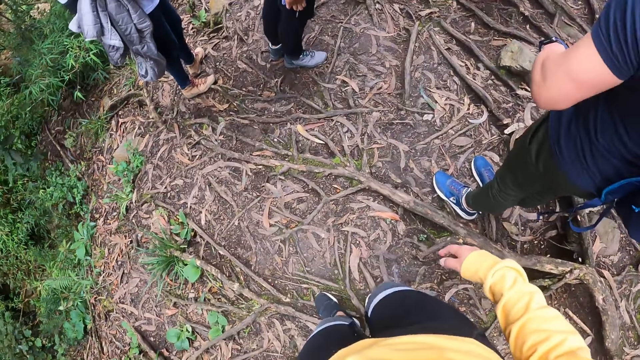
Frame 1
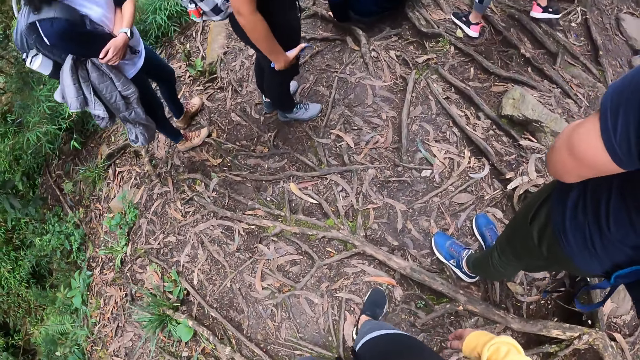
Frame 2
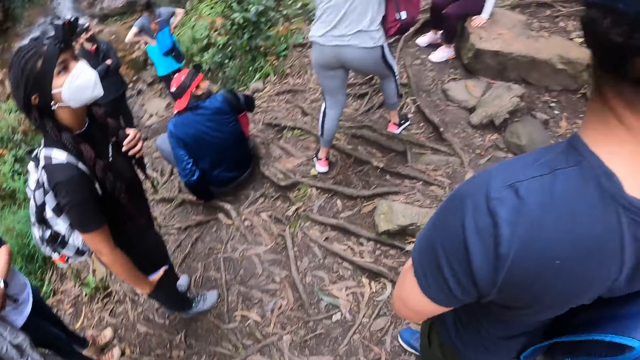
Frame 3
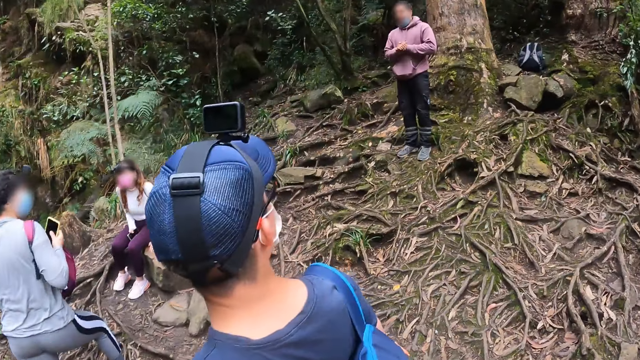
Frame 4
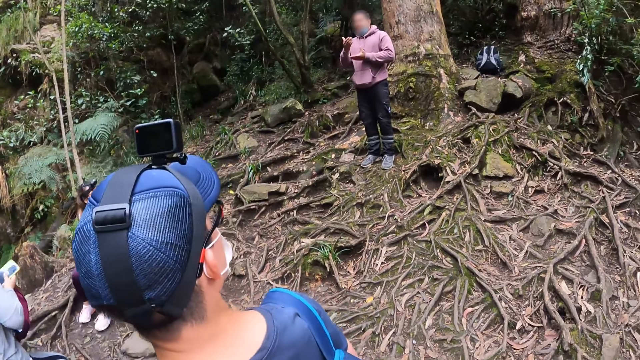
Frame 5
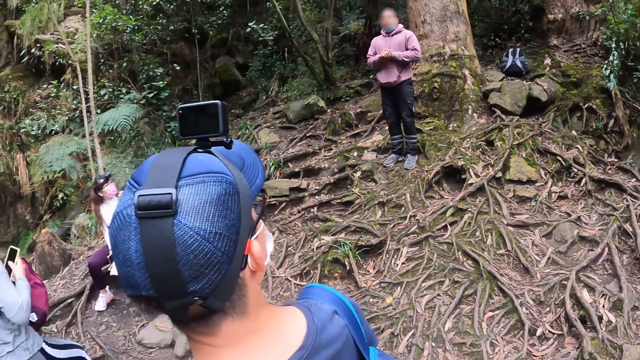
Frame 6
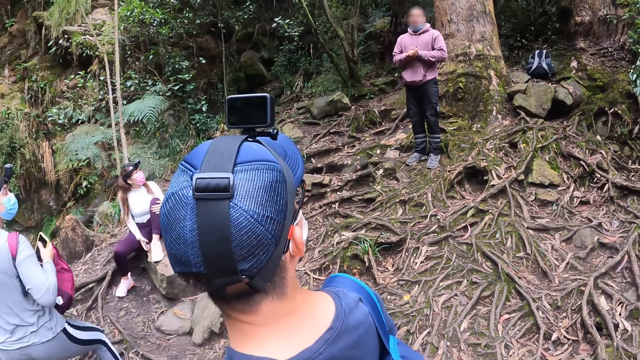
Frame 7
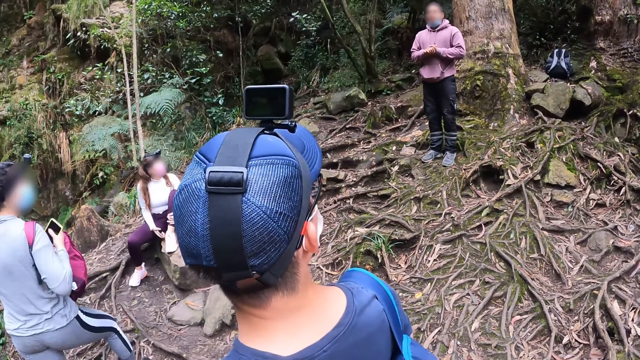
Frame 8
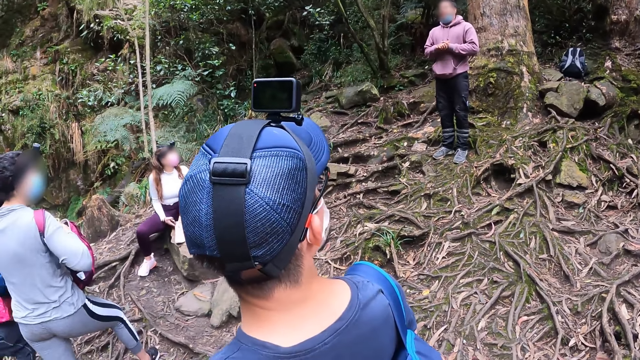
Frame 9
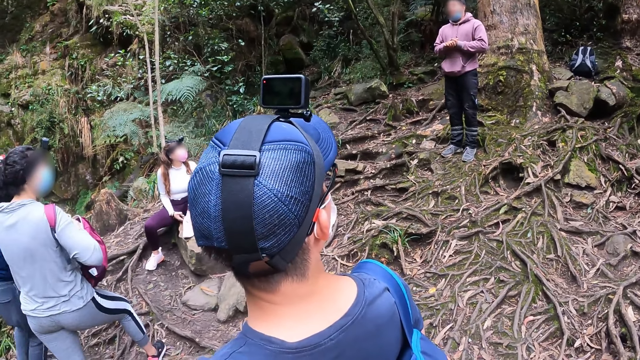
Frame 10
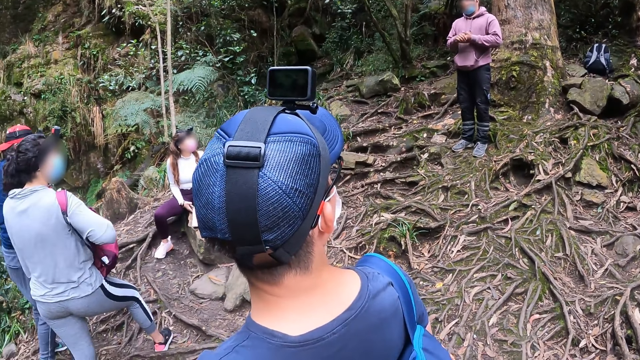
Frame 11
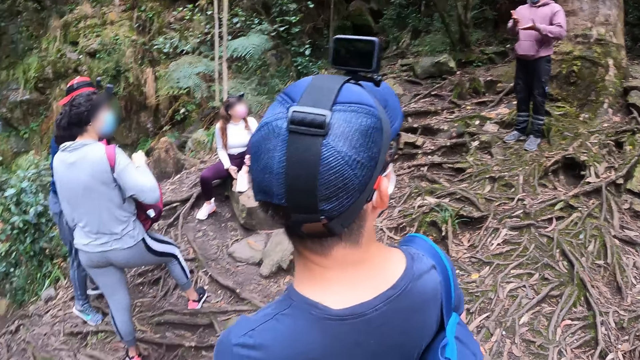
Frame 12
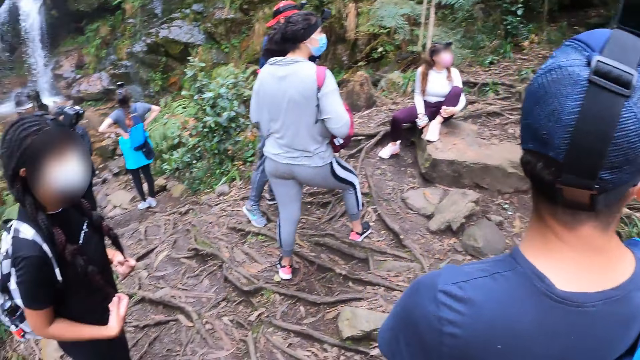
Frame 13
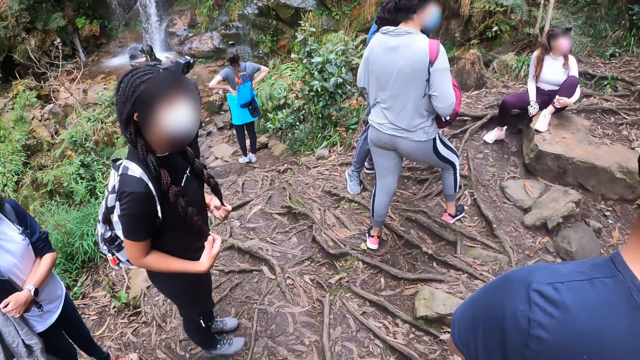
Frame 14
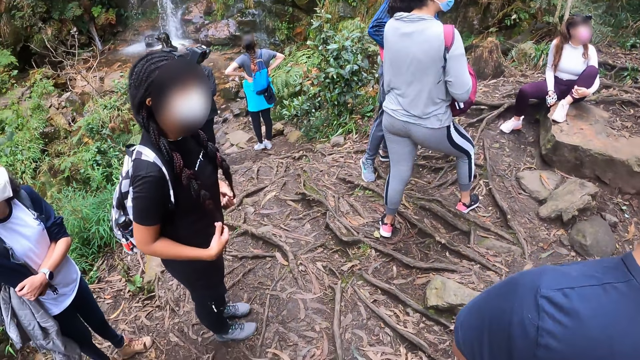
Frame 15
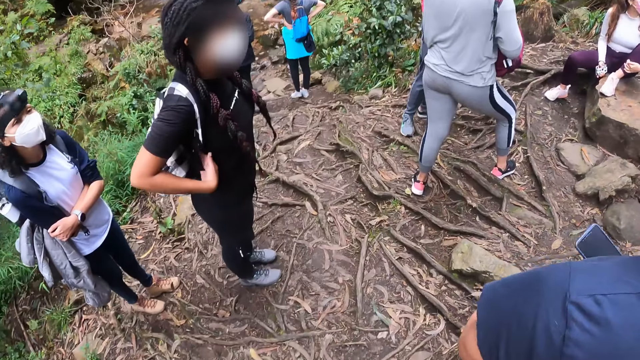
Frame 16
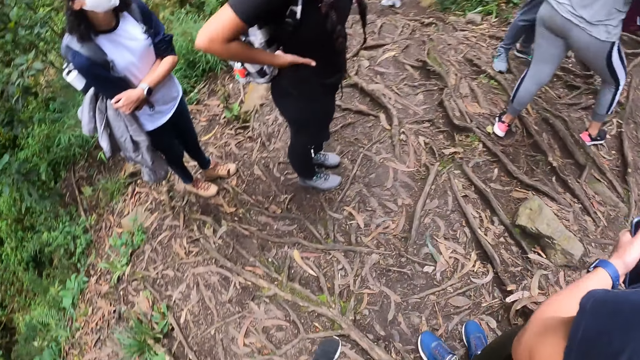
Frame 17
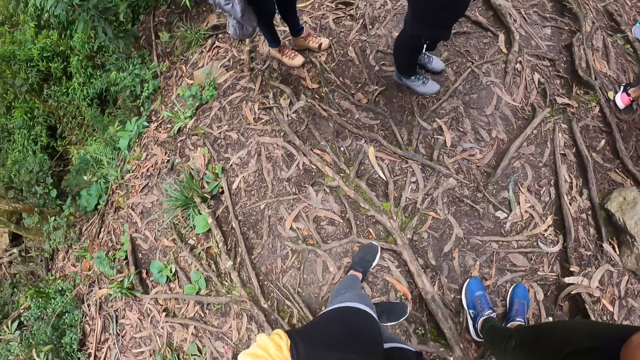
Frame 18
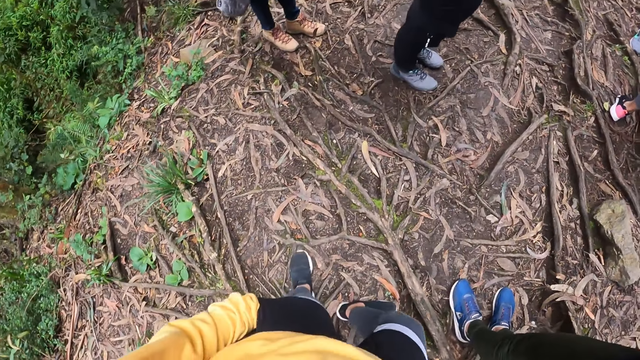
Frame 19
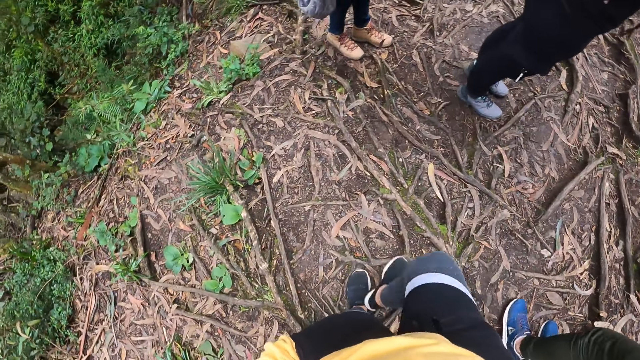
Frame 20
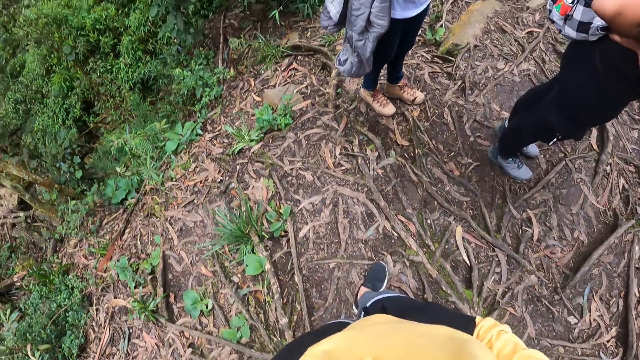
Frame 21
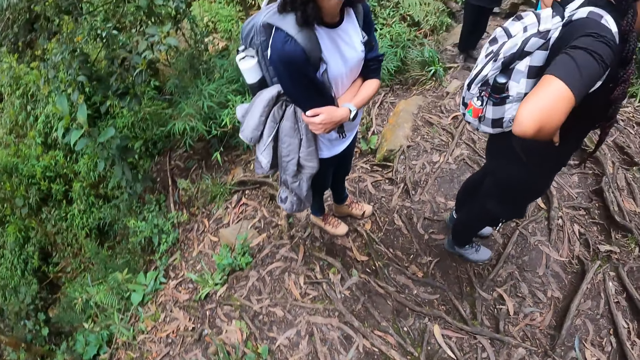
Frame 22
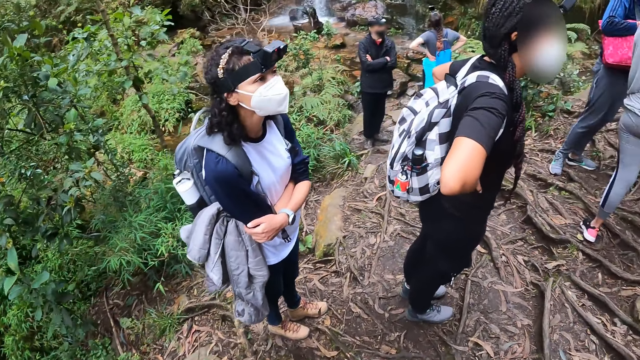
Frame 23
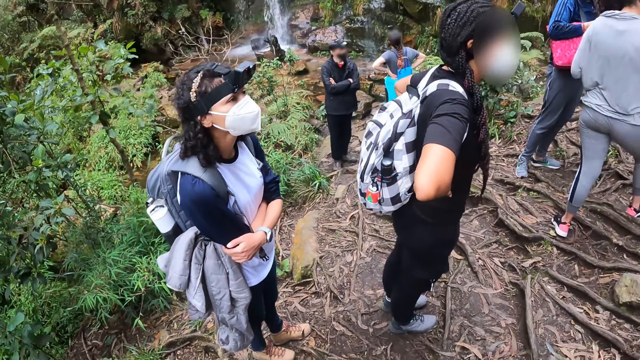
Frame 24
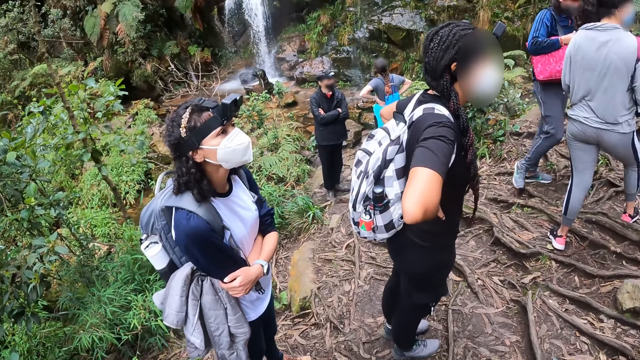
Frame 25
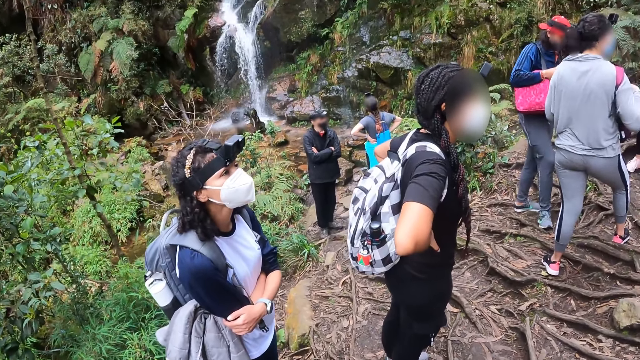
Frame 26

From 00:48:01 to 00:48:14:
The camera wearer steps forward. They look aside. A man interacts with the group of people. A person stands beside the tree. Another person puts a phone in the bag. The camera wearer looks around. Another person nods their head and holds the waist. The camera wearer moves towards another person.

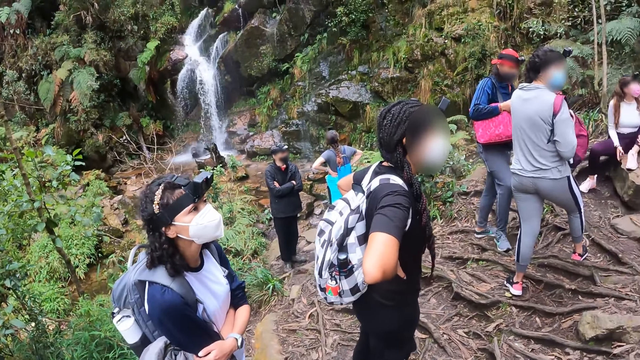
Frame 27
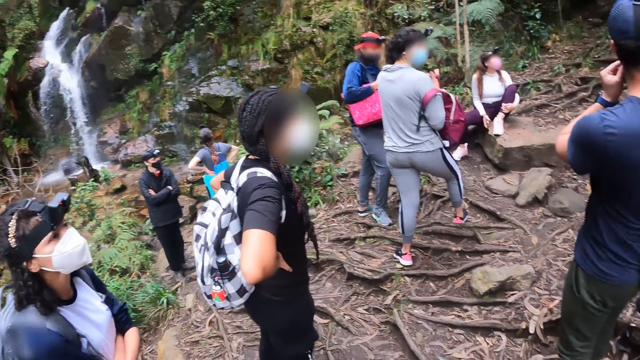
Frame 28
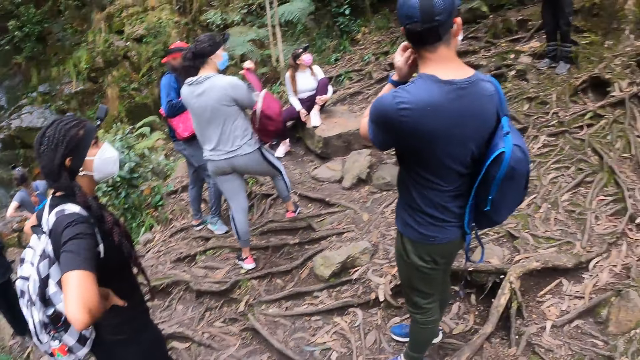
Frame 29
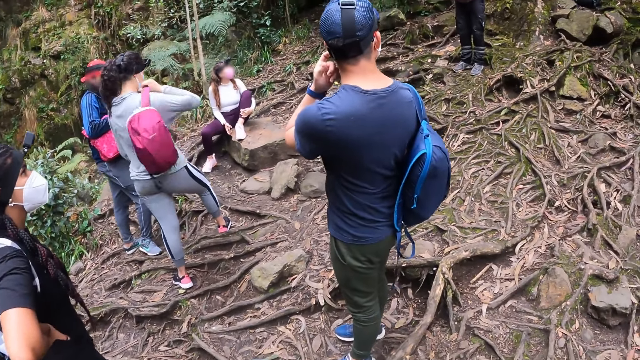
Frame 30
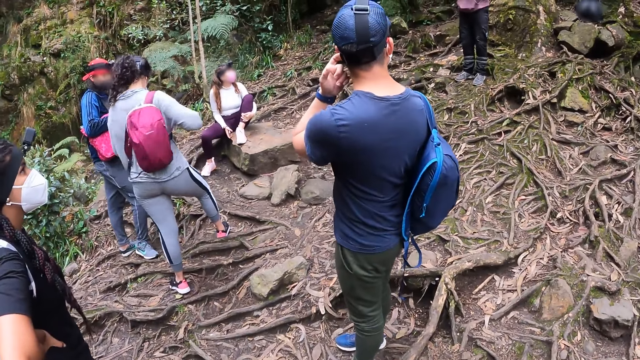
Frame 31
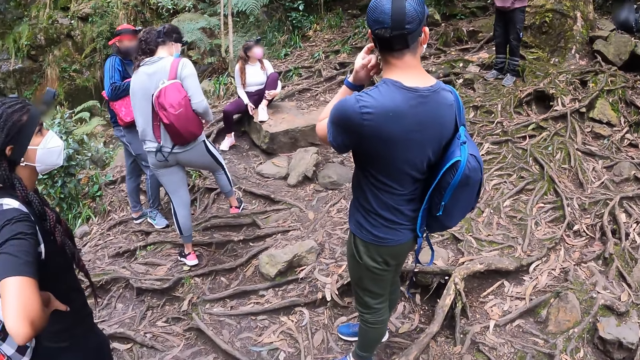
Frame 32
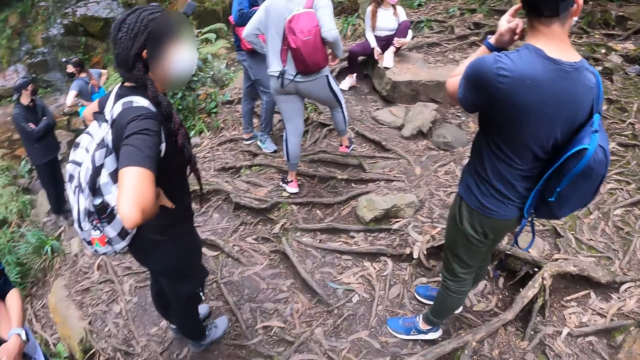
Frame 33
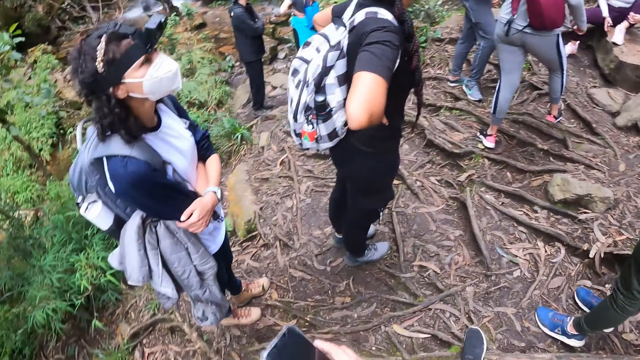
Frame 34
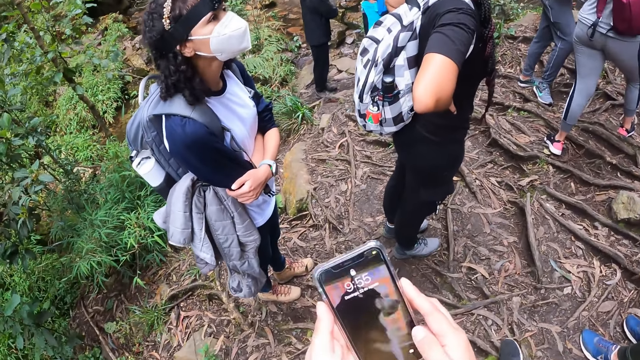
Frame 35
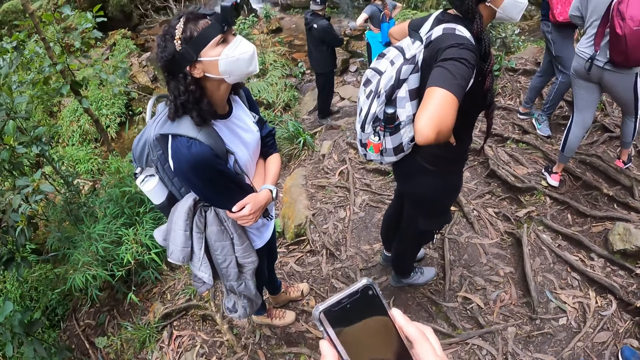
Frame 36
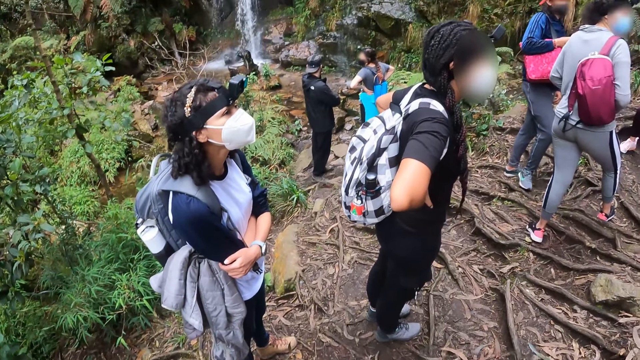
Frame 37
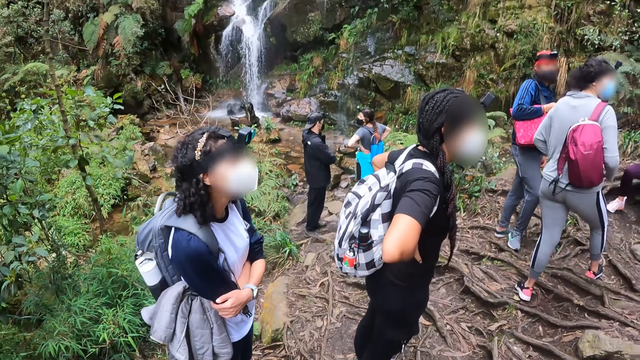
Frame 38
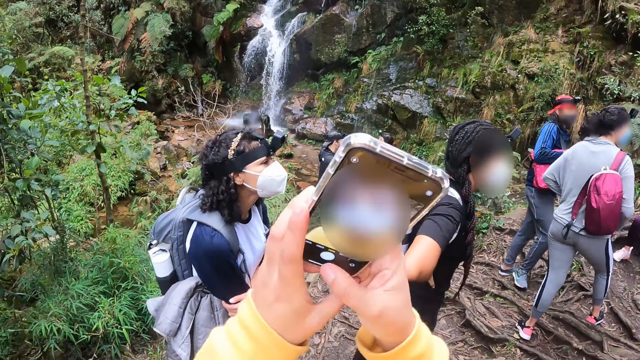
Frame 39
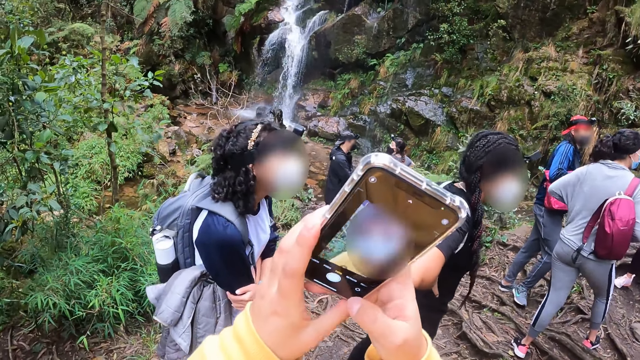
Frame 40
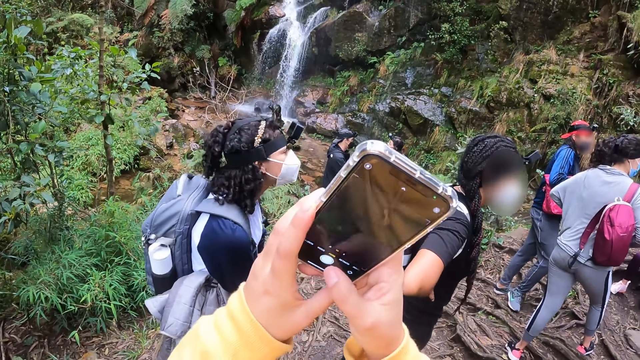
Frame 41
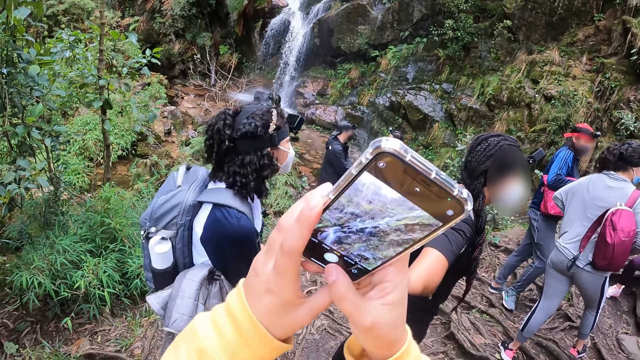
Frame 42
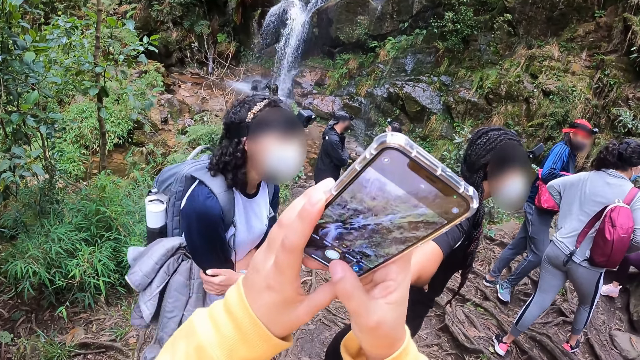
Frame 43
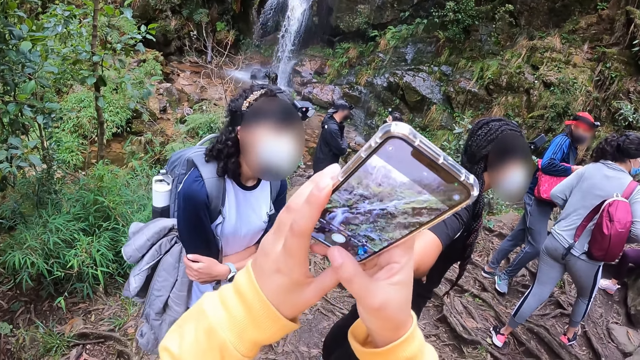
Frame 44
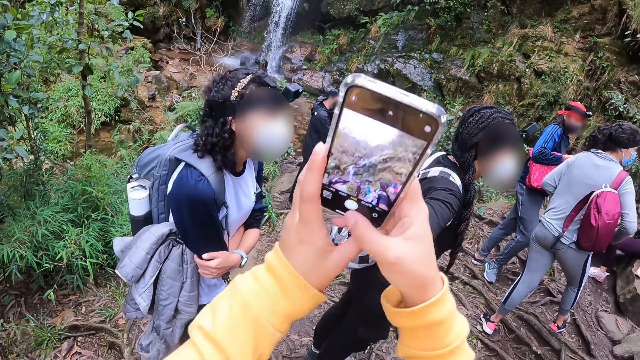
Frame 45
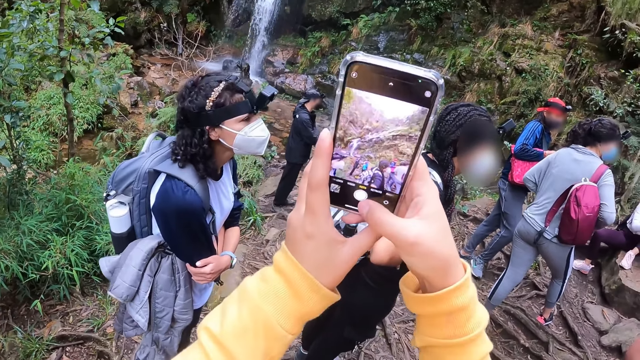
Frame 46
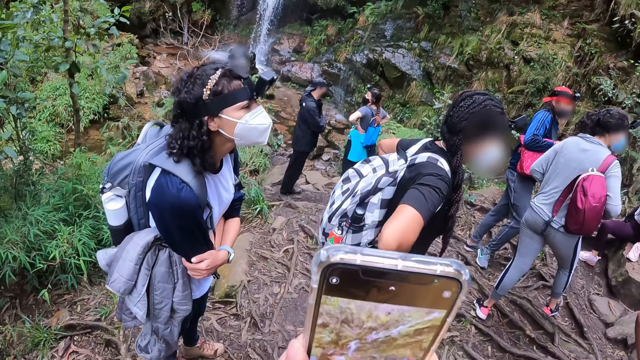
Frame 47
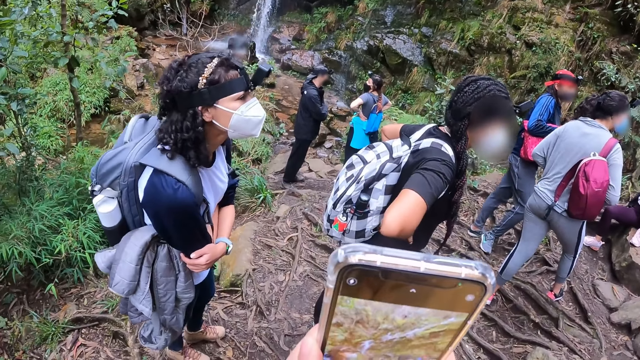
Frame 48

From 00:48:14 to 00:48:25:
The camera wearer looks around. A person puts the bag on the back. The camera wearer turns around. They hold a phone in both hands. They put away the phone. They take a selfie. They operate the phone with both hands. They put the phone at an angle. Another person moves side by side. The camera wearer moves the phone closer.
